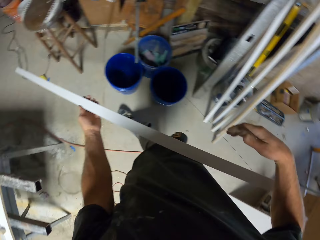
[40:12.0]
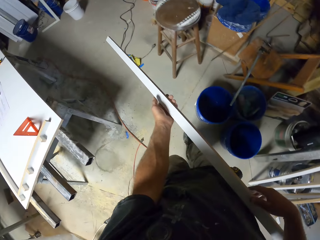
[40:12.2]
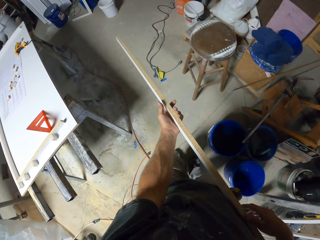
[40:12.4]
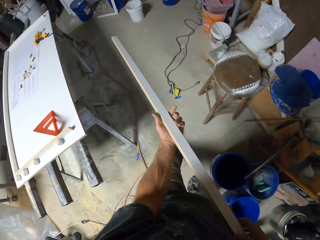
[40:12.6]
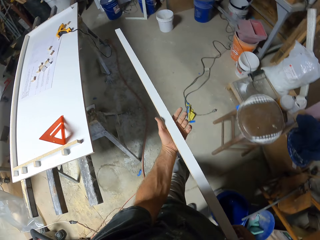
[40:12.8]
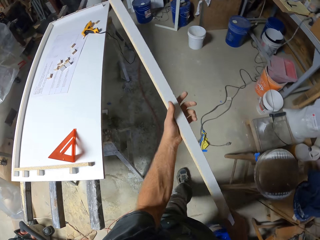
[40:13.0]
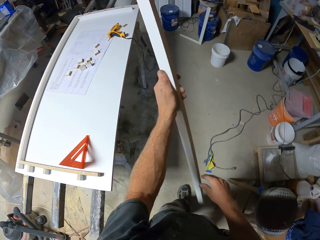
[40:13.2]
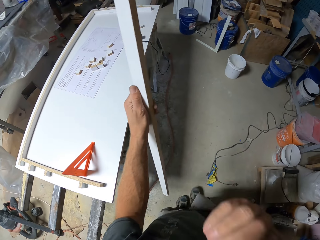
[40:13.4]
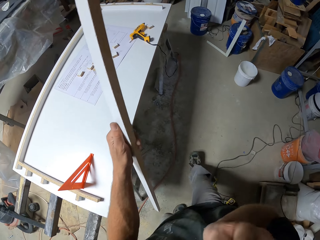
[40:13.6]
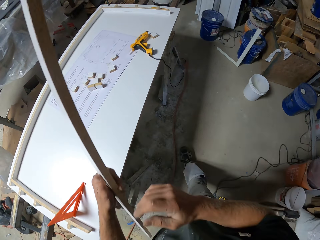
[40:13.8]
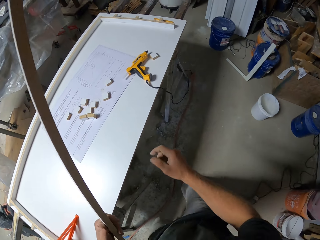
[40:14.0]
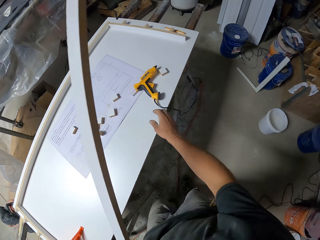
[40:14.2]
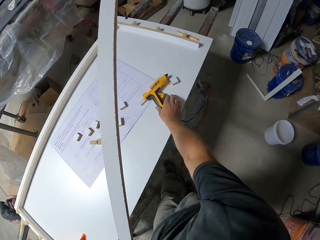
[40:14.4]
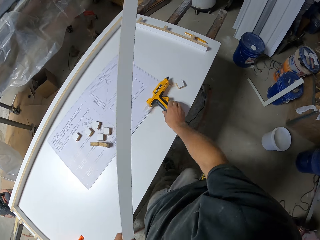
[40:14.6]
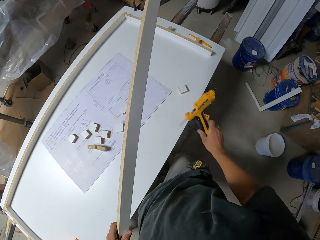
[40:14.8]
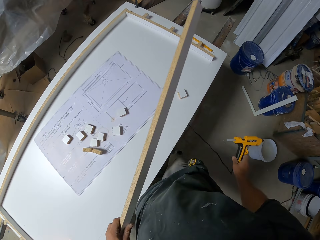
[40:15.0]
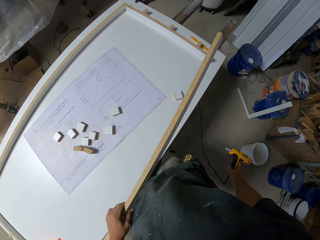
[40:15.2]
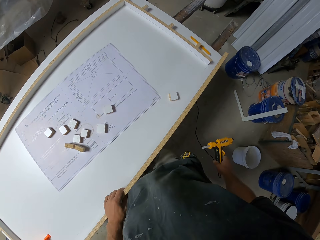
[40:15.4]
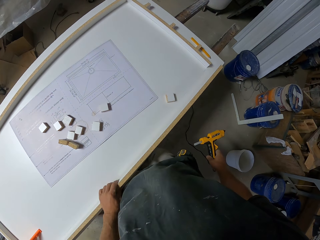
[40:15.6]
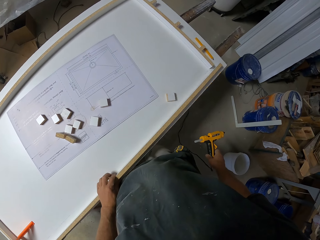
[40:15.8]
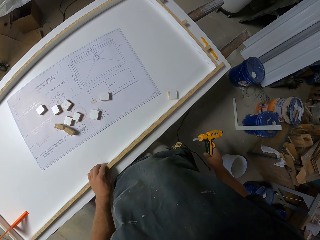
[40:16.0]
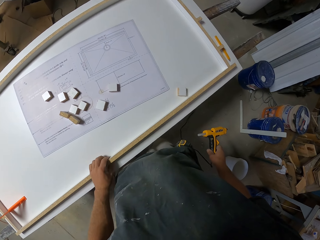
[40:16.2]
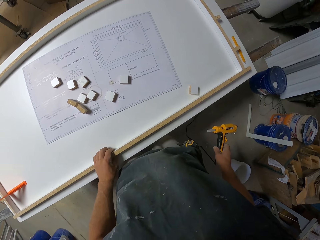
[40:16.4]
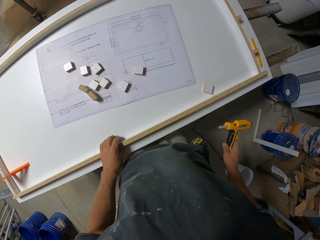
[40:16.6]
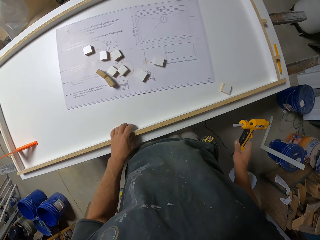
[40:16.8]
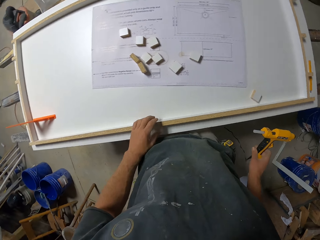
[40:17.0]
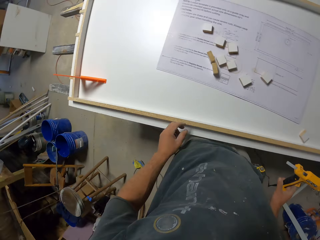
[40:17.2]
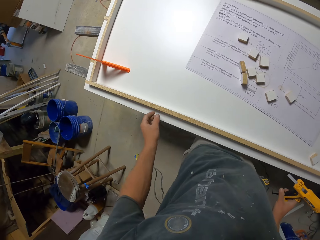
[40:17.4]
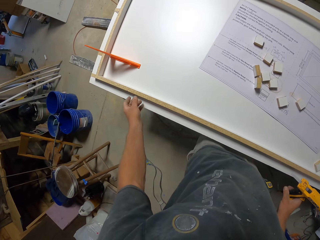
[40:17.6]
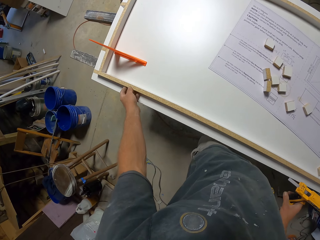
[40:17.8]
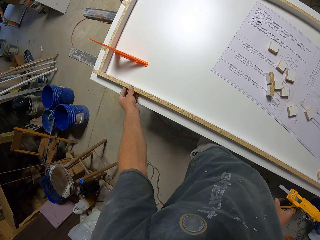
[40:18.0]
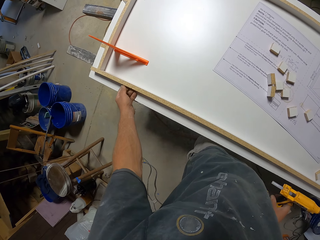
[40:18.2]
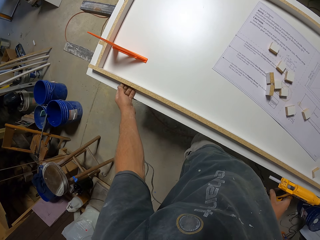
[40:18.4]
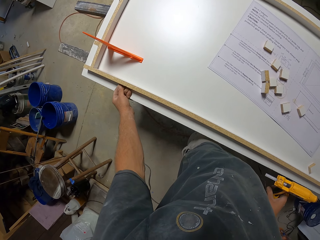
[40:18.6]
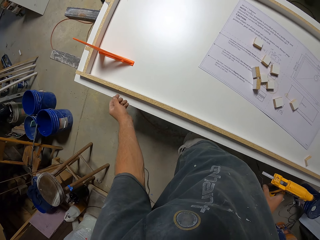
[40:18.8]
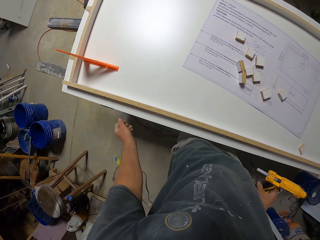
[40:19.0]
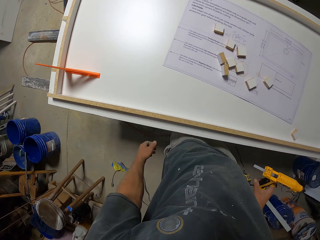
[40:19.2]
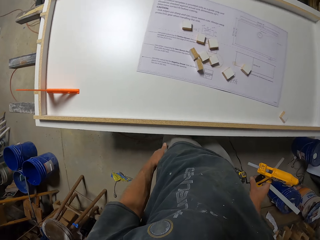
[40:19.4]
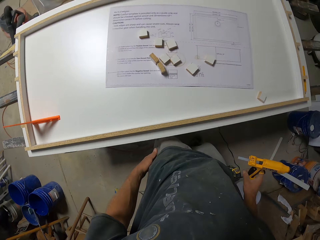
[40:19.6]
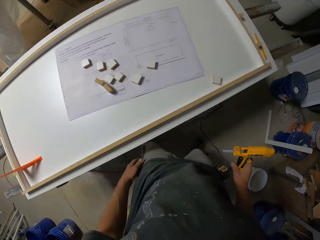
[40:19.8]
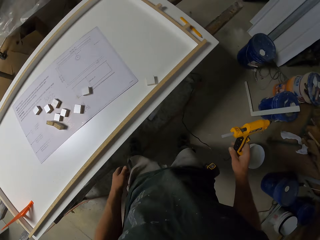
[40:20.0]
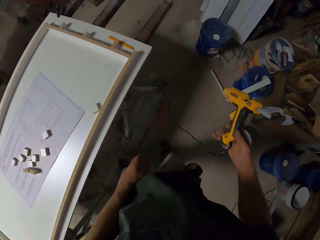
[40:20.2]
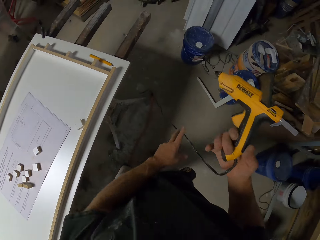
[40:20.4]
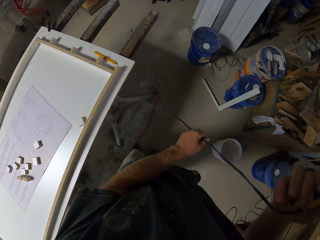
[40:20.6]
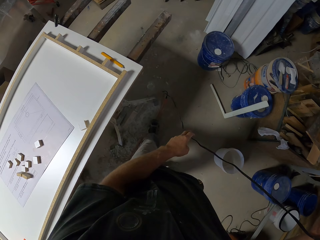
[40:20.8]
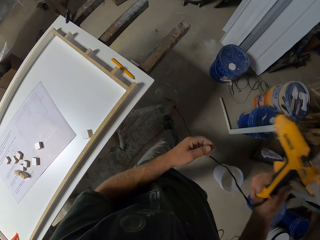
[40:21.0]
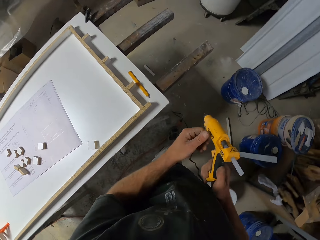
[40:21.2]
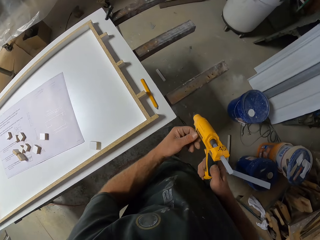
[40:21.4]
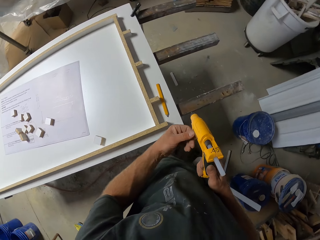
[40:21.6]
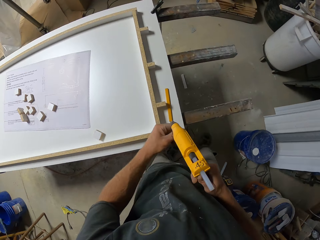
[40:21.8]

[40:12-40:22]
The camera wearer holds the piece of wood. They pass the piece of wood to the left hand. They move the hand. They step forward. They pick up the glue gun. They put the piece of wood on the work bench. They touch the piece of wood. They move the hand. They move the hand again. They touch the wire. They step forward. They touch the glue gun.

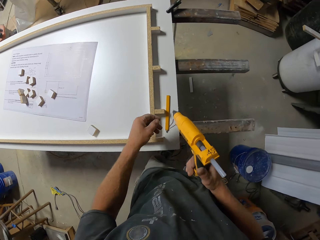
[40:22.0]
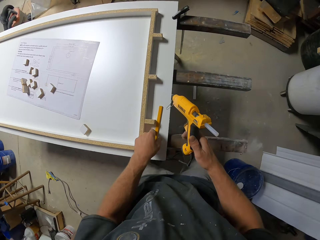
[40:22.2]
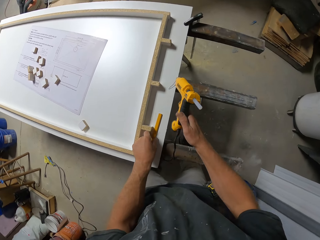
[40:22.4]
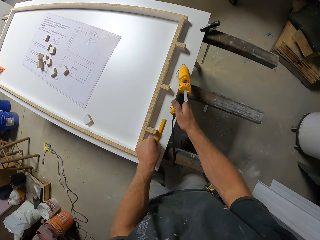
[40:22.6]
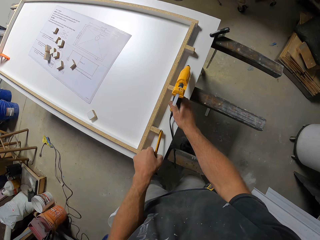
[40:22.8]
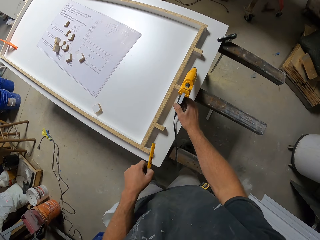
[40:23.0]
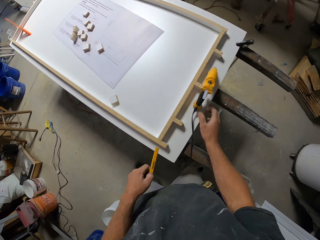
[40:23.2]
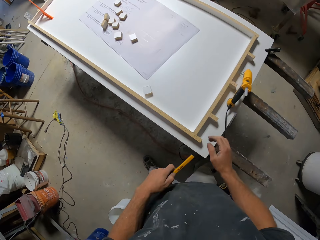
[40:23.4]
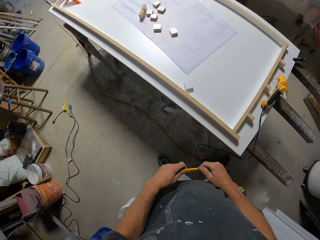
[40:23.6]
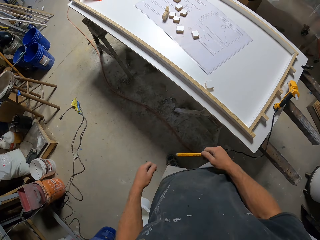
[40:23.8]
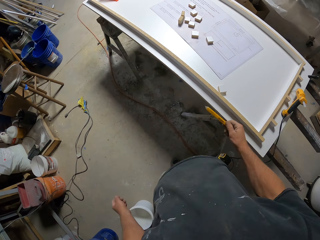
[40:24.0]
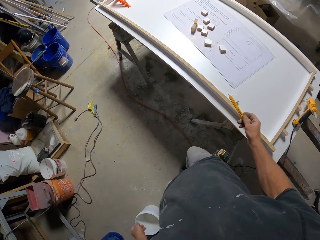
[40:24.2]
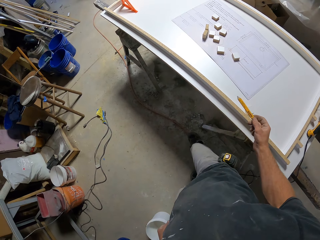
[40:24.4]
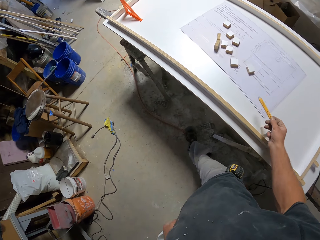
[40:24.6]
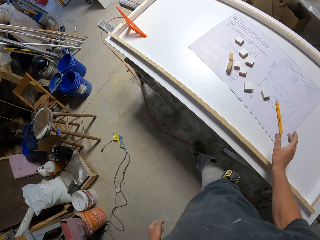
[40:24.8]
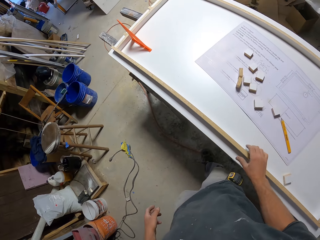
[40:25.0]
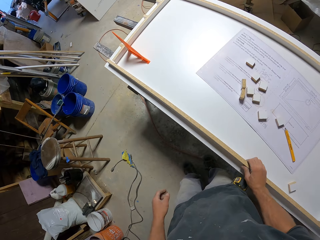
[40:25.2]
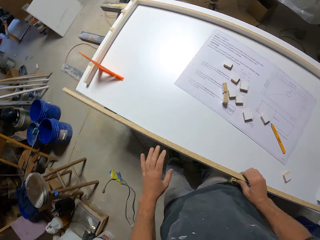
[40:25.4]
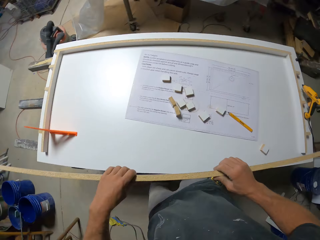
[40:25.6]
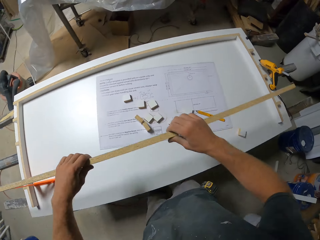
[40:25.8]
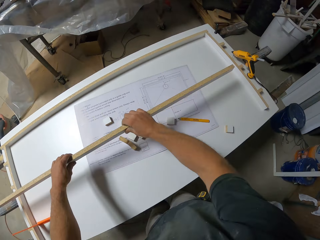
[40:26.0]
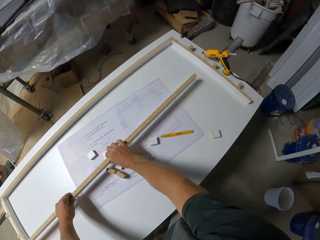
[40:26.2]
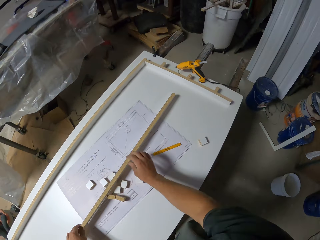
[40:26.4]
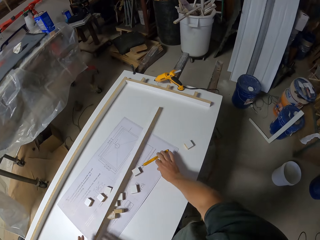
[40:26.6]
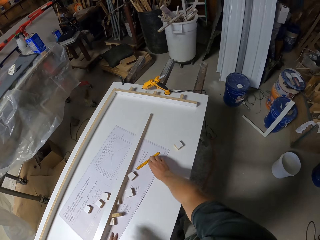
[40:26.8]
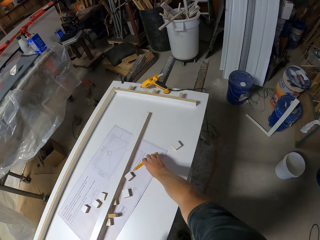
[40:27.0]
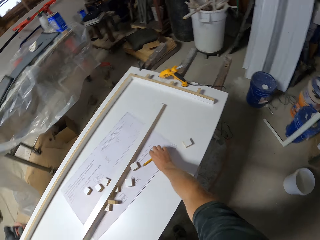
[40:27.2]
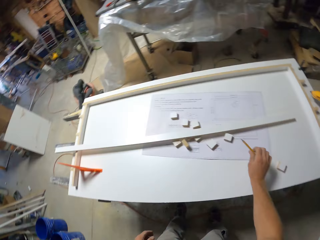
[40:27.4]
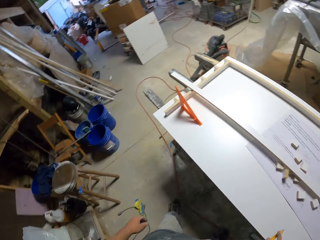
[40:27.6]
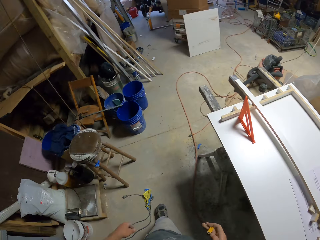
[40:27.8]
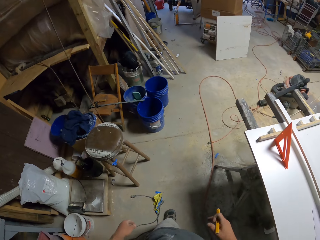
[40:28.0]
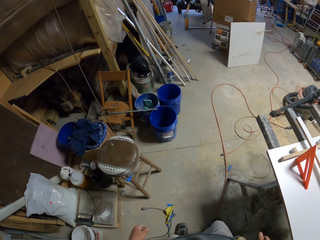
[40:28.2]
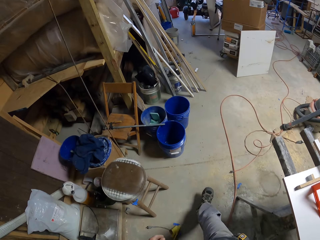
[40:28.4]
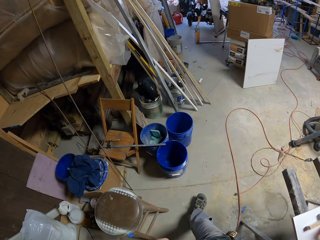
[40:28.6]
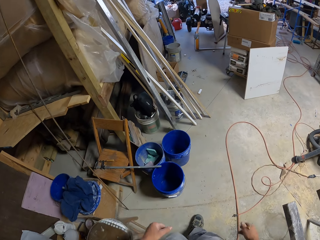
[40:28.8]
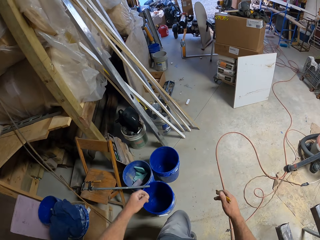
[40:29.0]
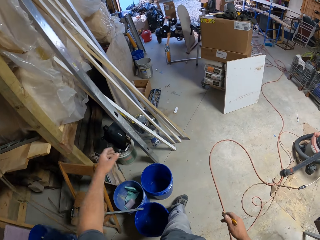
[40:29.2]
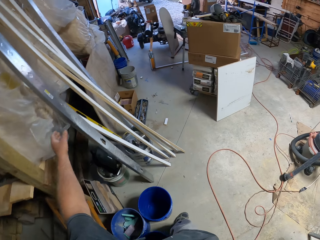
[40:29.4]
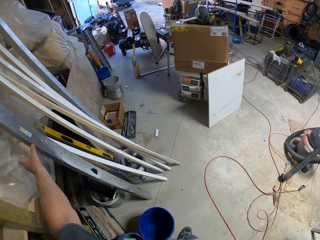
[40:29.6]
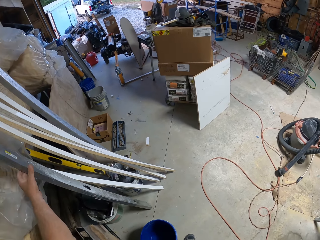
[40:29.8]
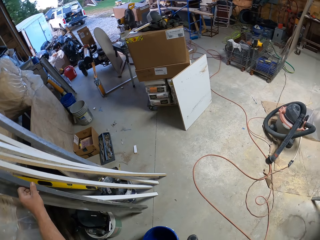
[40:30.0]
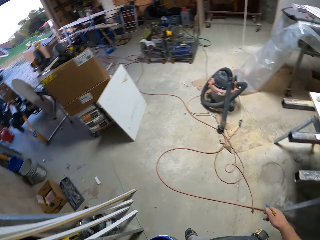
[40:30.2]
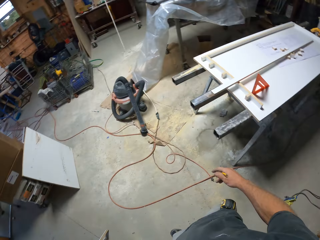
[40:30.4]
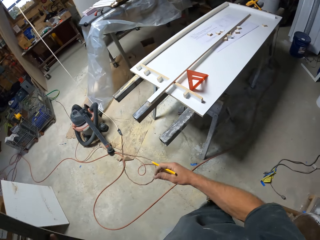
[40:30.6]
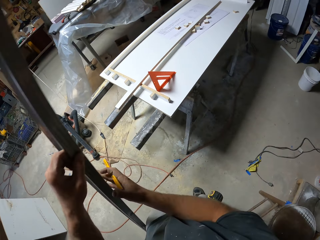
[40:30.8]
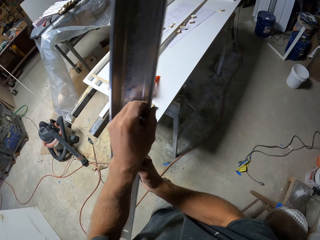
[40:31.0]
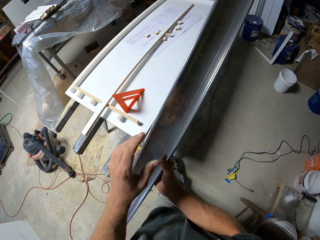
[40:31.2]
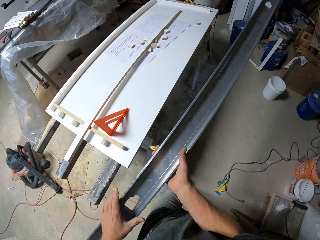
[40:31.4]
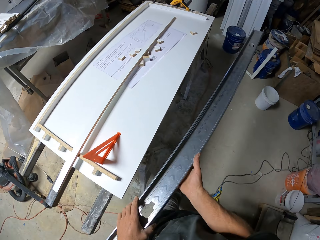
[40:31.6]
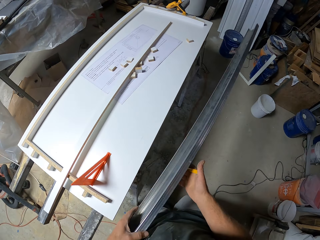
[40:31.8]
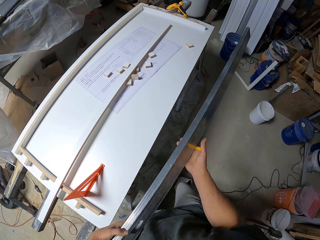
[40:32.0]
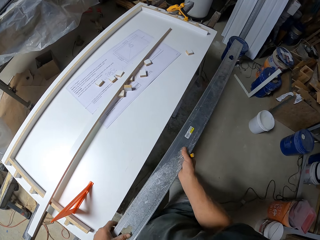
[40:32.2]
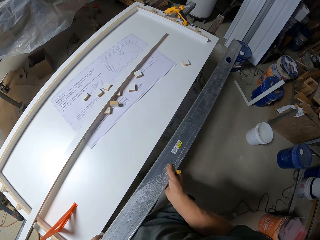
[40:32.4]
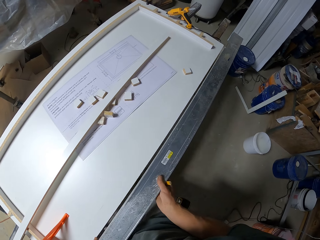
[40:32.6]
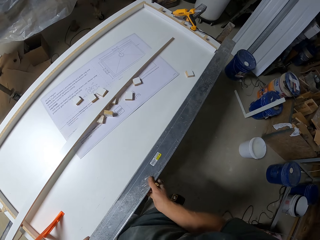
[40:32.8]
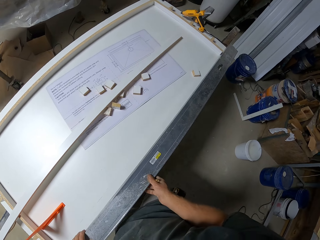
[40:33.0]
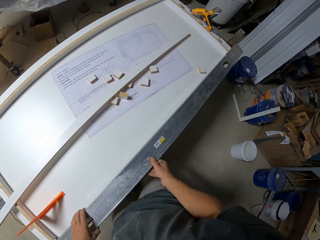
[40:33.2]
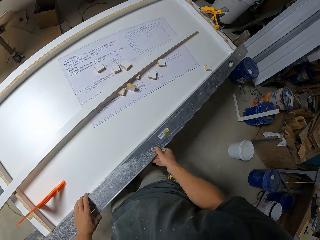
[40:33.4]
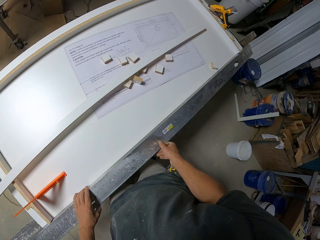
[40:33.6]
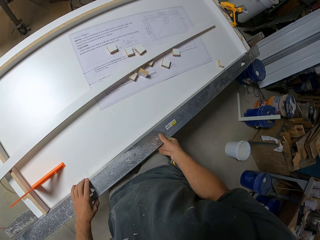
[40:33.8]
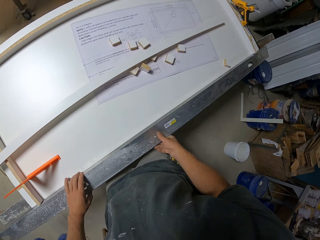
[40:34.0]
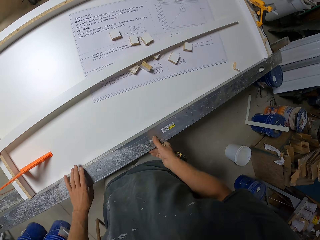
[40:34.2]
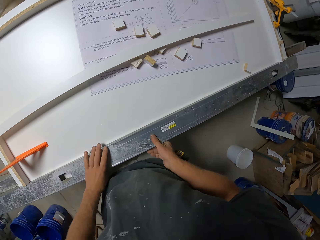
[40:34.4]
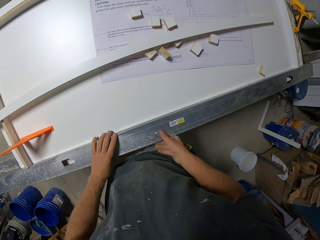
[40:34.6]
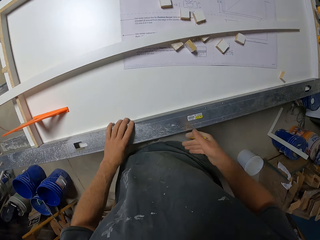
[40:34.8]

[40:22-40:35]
The camera wearer picks up the pen. They put the glue gun on the work bench. They pass the pen to the right hand. They step forward. They put the pen on the work bench. They step forward. They pick up the piece of wood and touch the piece of wood. They put the piece of wood on the work bench. They pick up the pen. They walk across the workshop. They pick up the steel bar. They hold the piece of wood. They step forward. They put the piece of wood on the table. They put the steel bar on the table.
